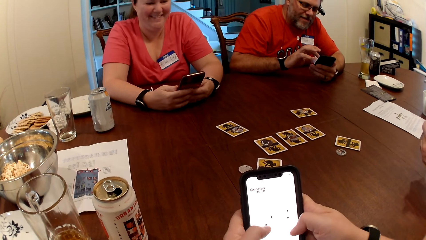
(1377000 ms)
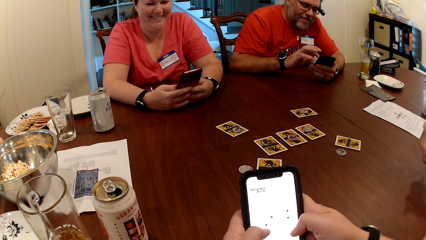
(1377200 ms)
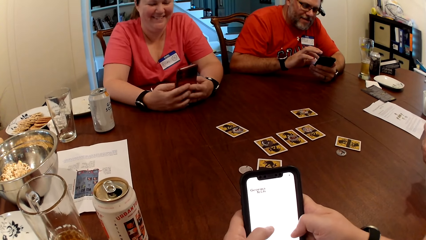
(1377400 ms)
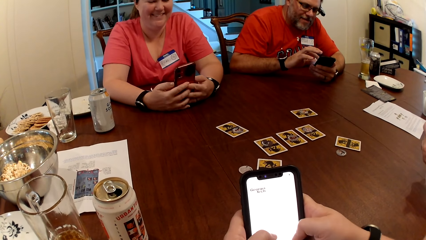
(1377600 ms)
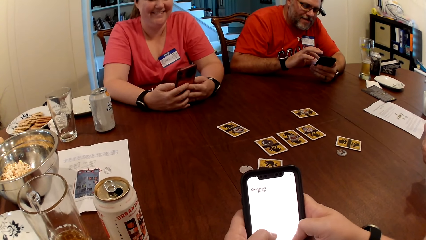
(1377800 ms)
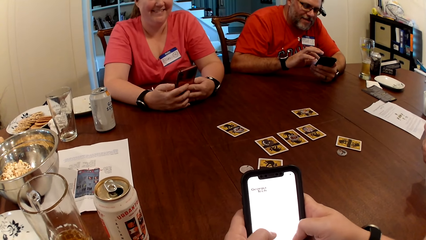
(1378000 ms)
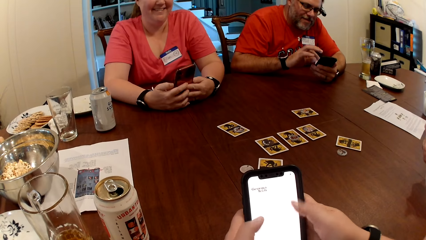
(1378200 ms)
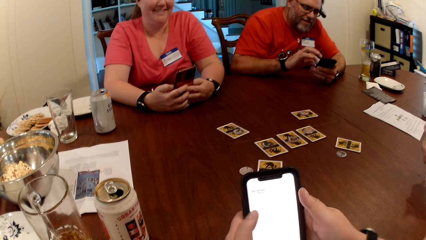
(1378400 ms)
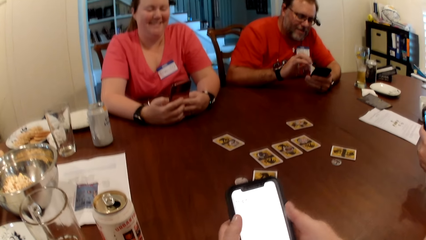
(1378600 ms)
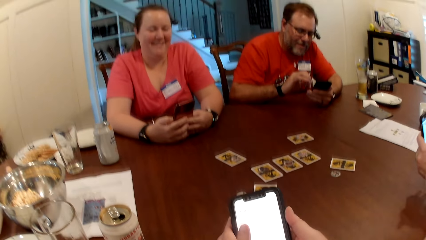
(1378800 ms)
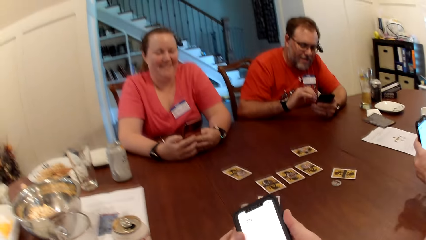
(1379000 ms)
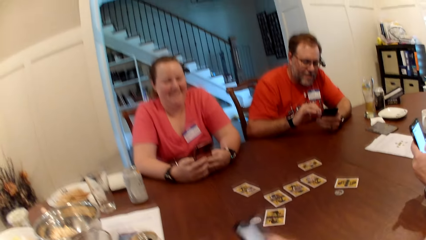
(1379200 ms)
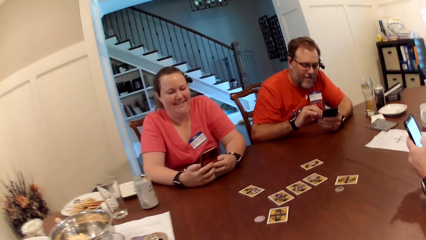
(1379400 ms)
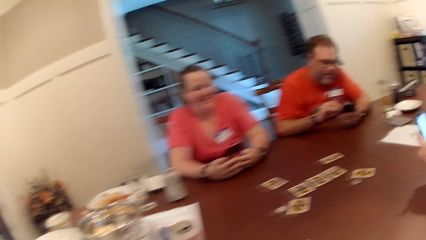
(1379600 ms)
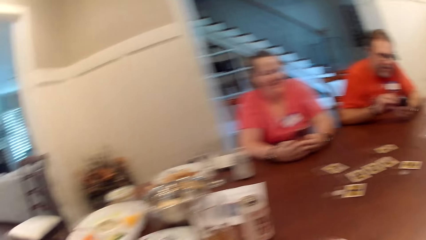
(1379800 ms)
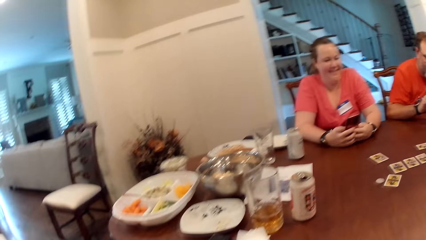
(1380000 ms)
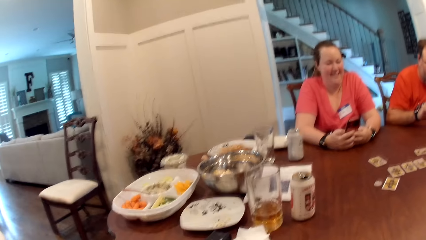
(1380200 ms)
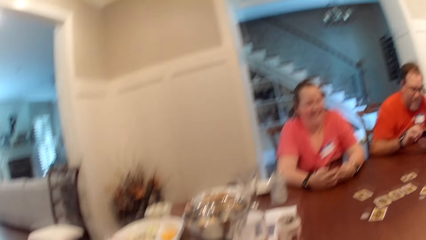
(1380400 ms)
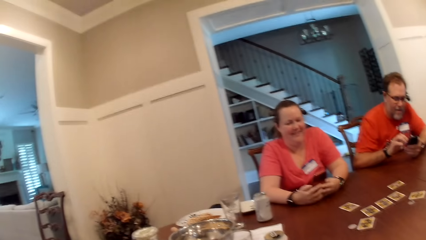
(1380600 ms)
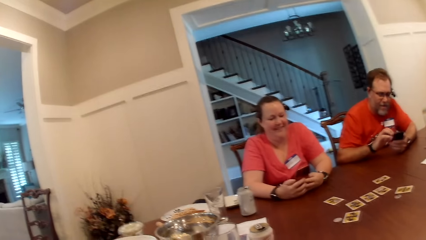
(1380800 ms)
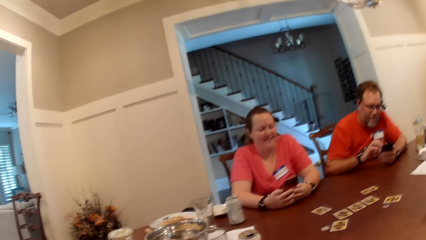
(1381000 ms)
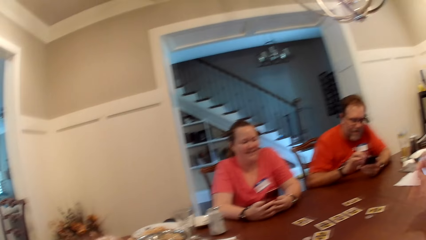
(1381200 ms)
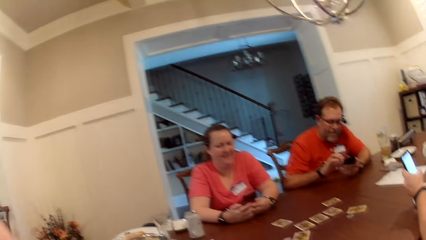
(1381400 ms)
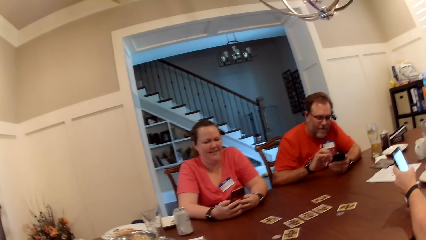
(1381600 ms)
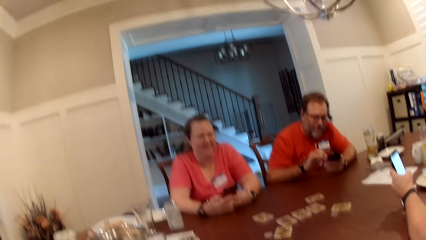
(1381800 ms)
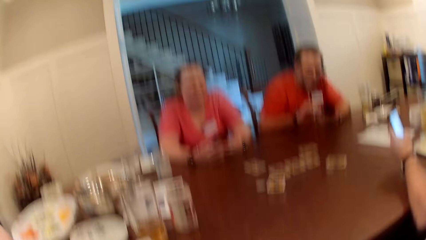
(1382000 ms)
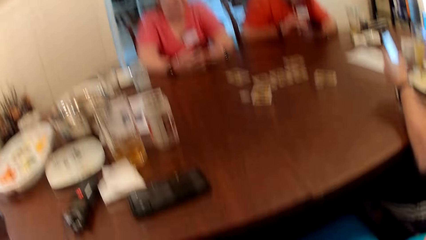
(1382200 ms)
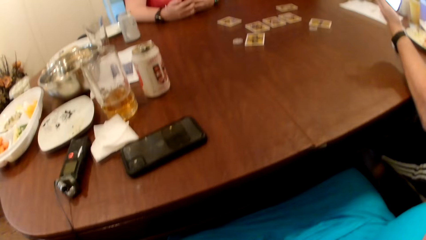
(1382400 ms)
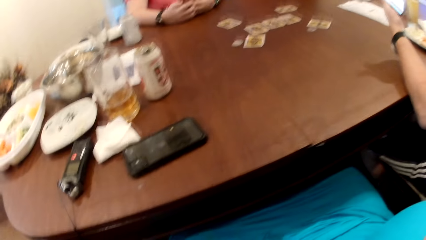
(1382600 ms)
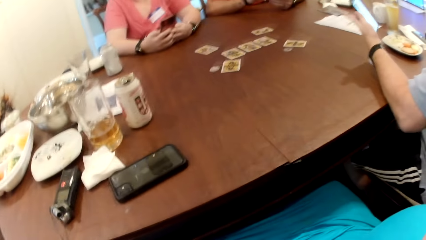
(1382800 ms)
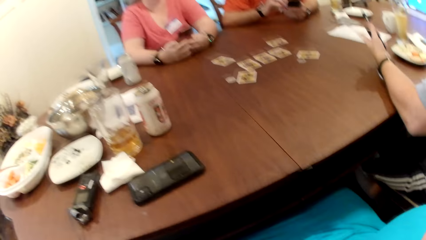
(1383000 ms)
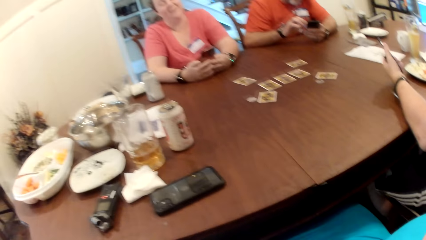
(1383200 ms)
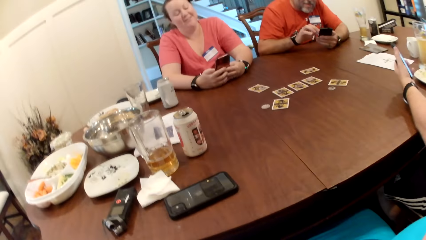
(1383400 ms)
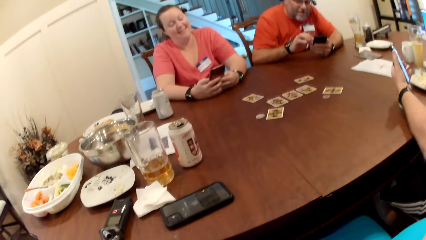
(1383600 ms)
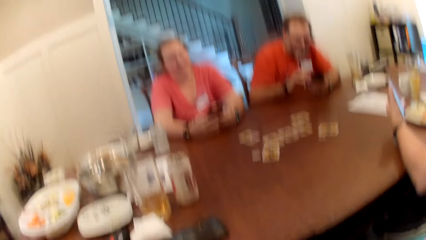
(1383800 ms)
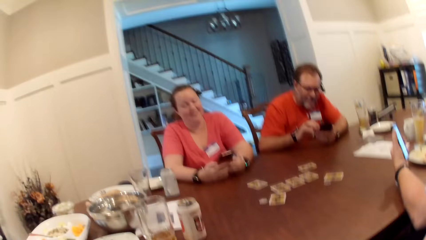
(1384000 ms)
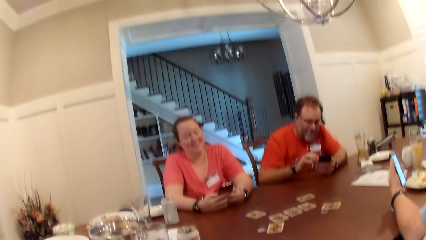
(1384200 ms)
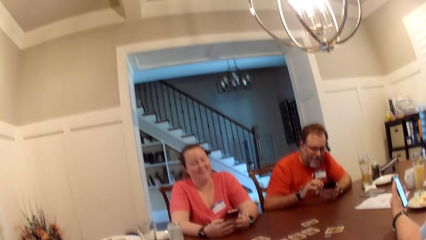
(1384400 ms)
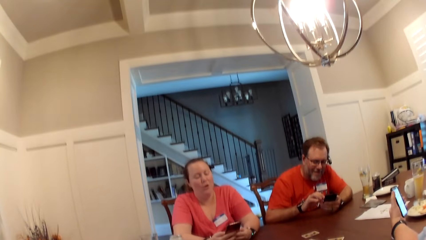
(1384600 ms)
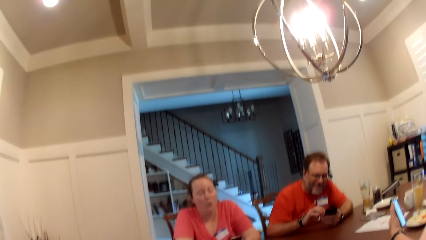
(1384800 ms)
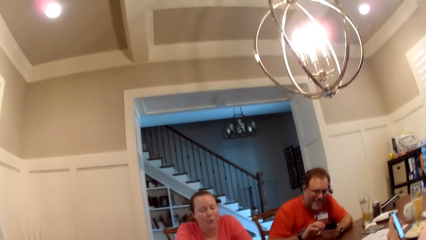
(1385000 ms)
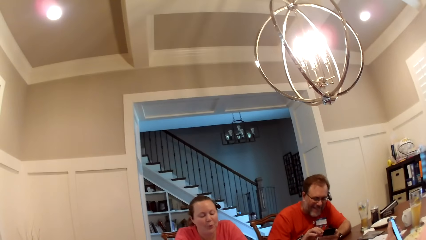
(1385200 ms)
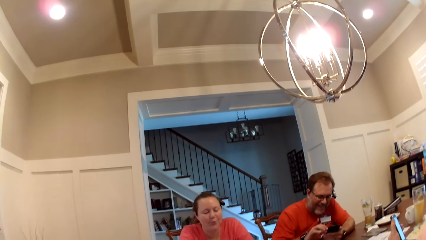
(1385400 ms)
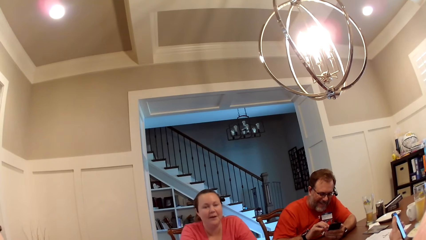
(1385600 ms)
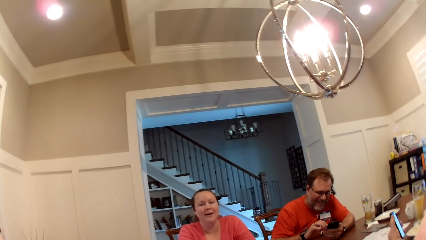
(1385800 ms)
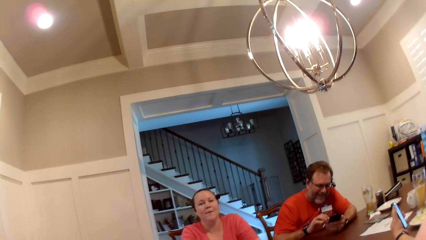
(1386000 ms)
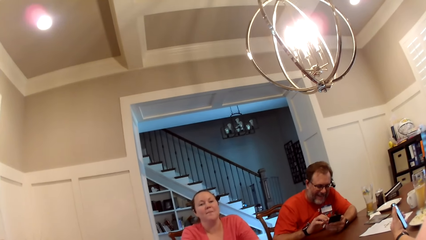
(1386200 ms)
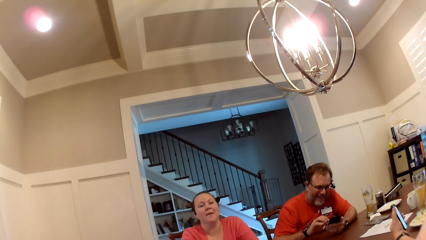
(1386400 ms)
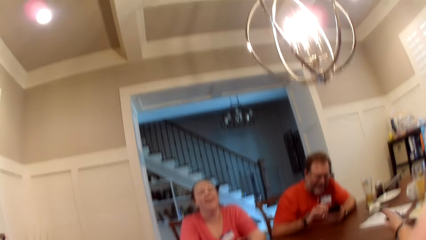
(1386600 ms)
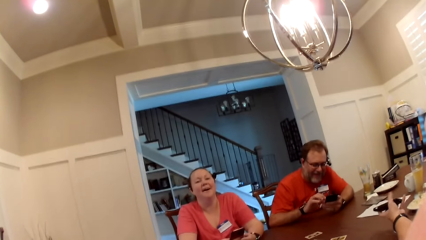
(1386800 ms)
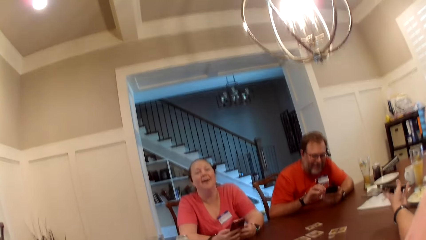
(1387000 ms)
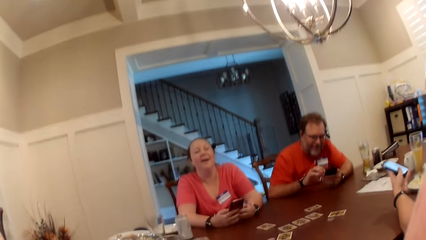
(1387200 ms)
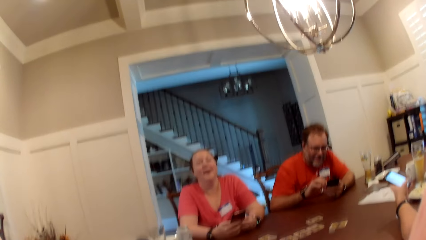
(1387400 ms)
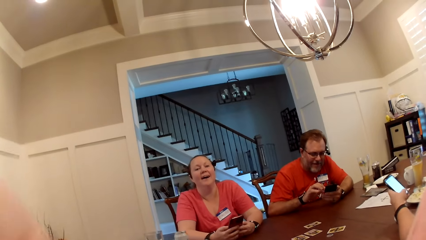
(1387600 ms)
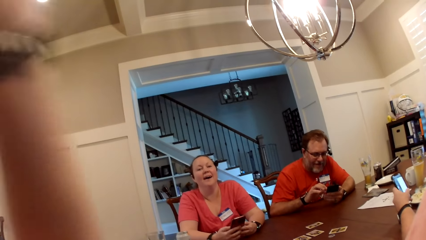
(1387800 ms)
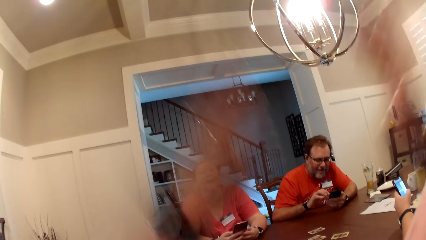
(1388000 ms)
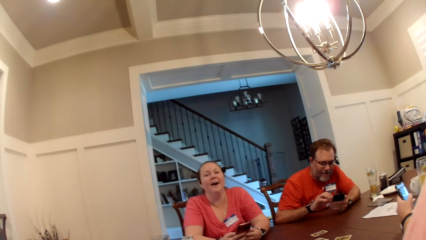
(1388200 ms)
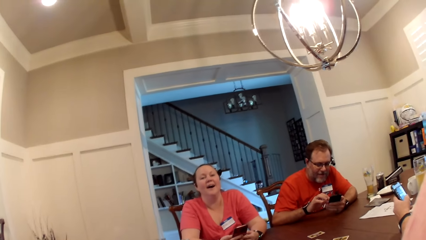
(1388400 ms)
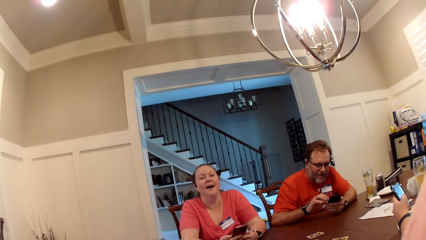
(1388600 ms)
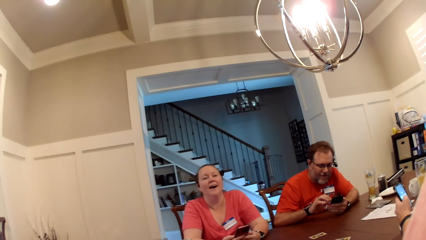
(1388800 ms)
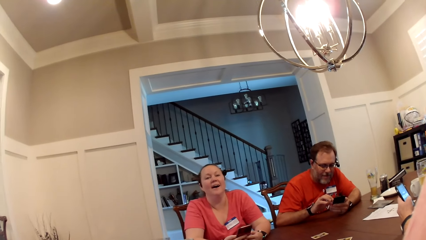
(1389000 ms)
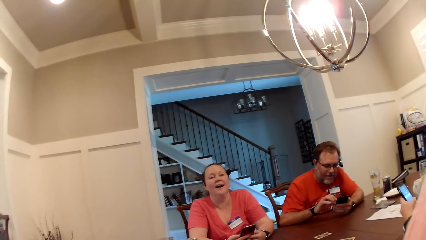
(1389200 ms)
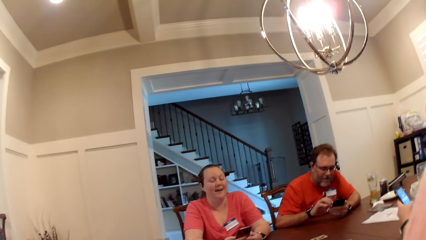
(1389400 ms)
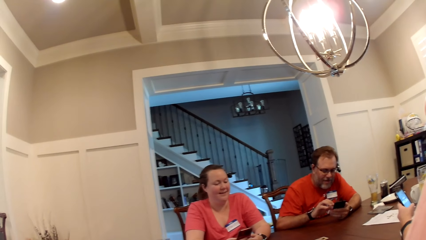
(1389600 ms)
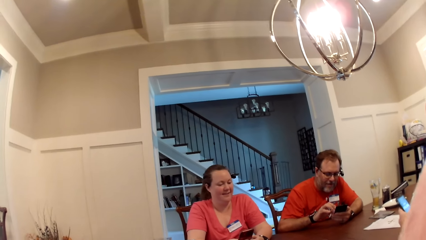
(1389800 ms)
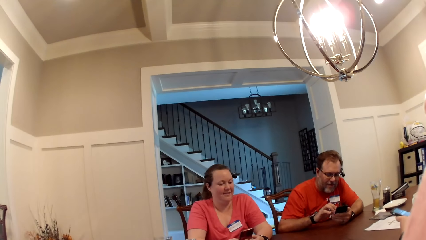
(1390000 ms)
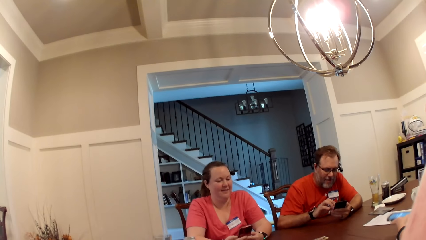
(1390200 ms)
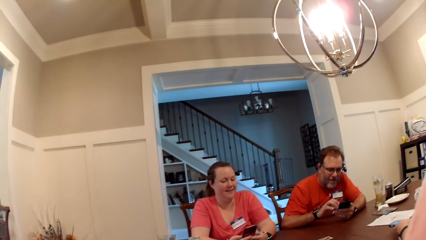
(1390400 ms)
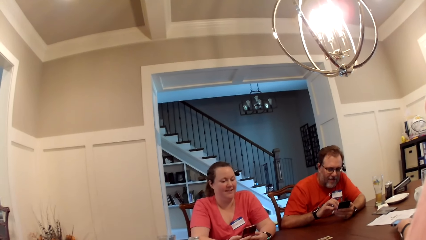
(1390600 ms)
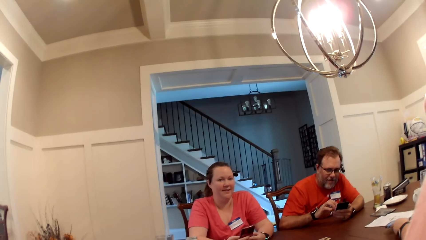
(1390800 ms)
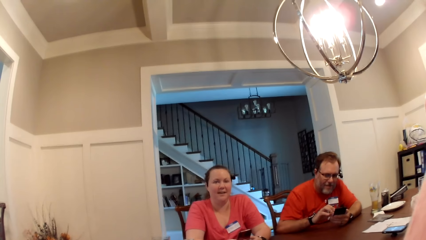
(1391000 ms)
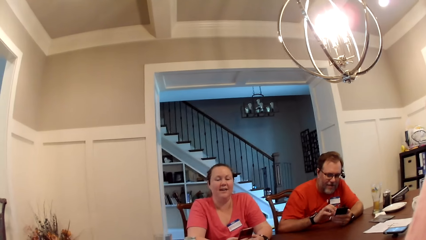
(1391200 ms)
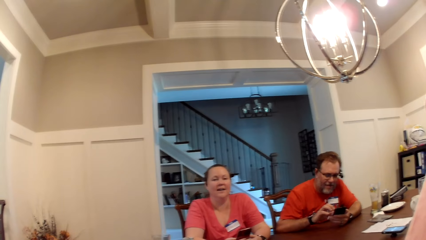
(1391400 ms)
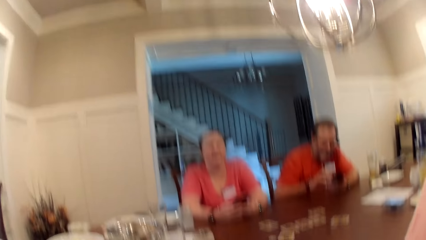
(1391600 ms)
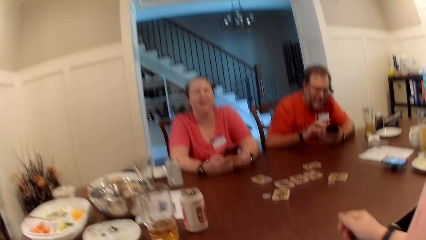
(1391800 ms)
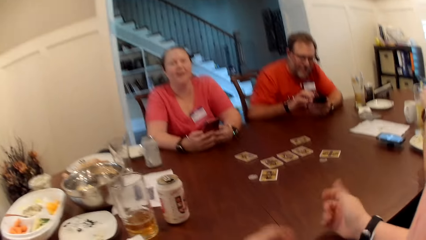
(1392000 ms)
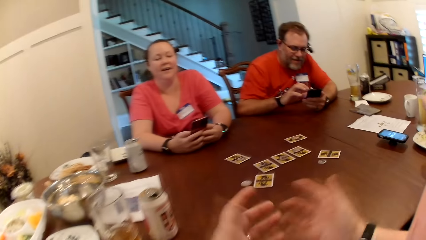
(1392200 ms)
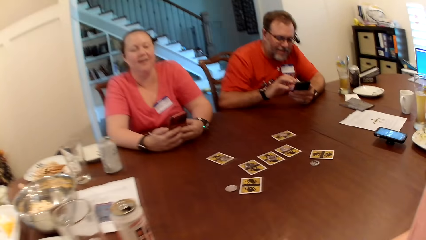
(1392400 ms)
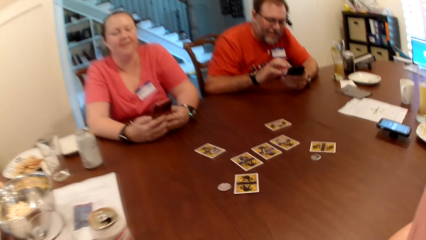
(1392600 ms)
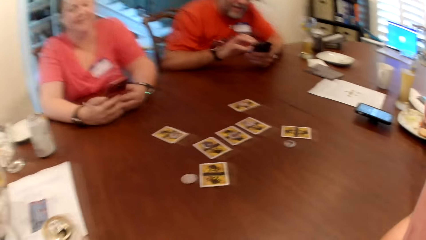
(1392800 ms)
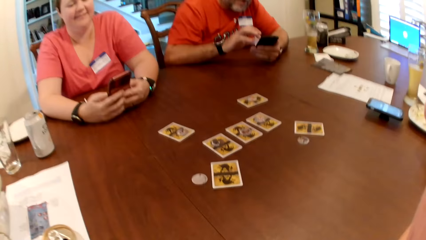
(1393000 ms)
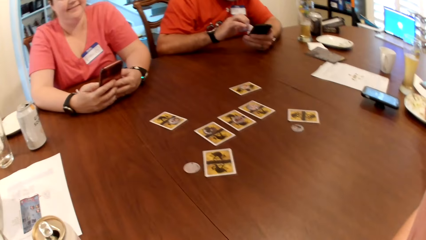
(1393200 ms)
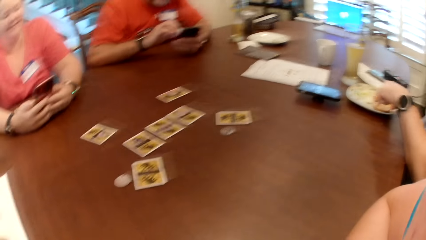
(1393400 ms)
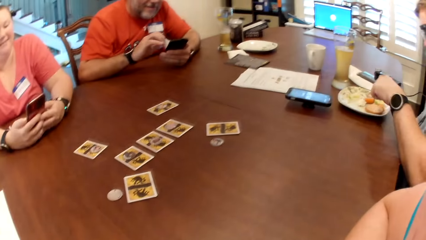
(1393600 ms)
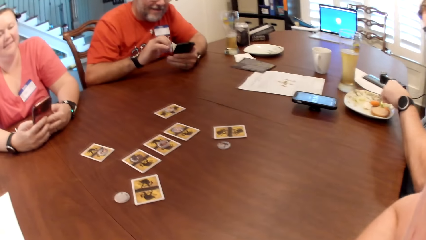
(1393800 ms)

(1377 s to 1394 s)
A man operates a phone with his left hand. The camera wearer looks around. They speak to another man, a woman and the first man at the table. The first man drops the phone on the table with his left hand.
